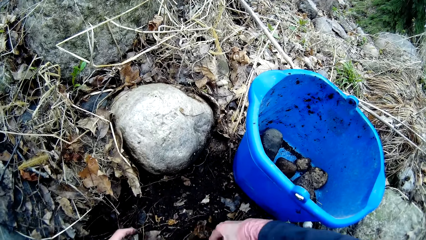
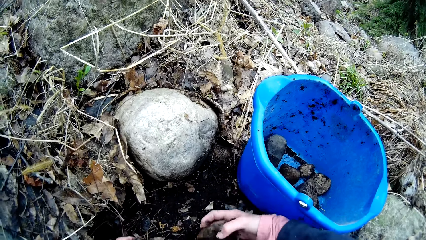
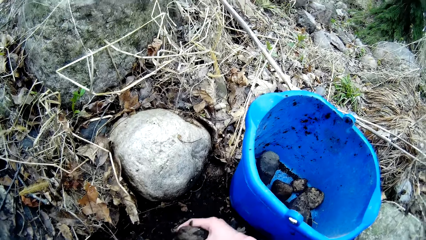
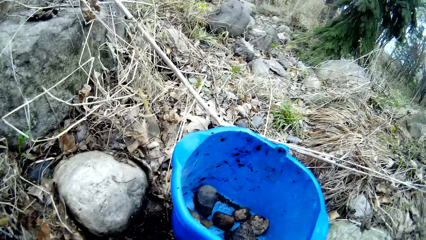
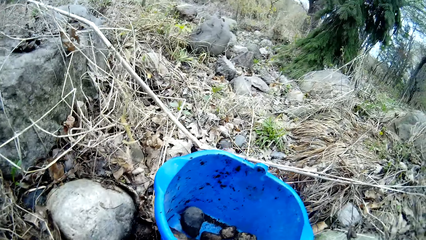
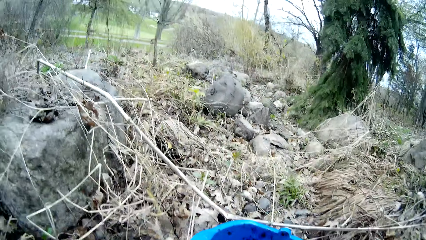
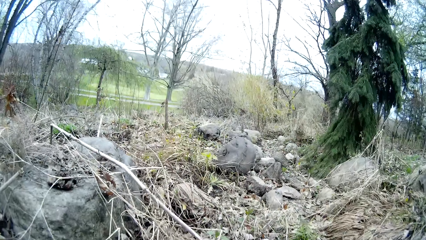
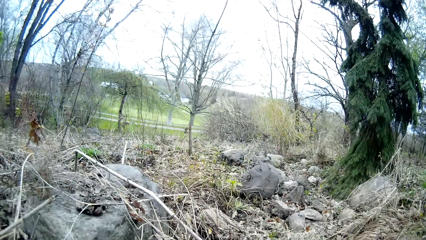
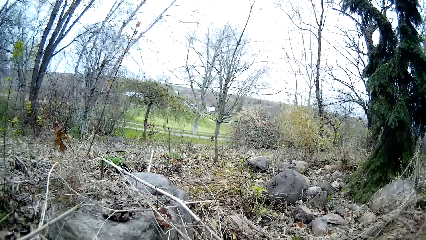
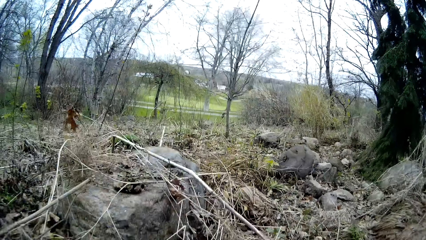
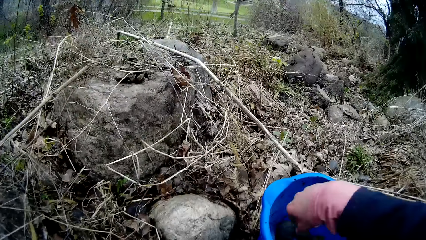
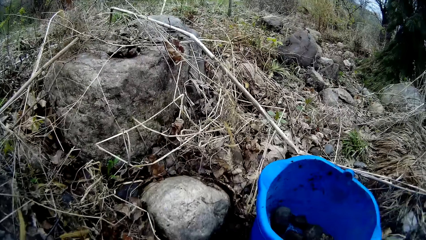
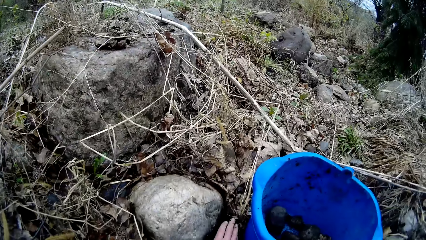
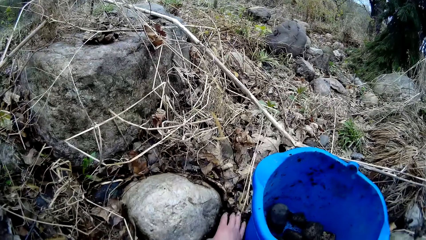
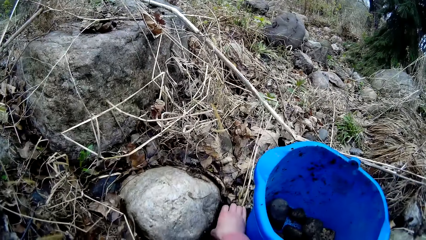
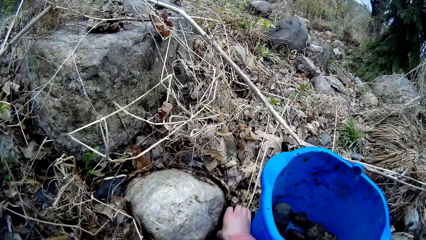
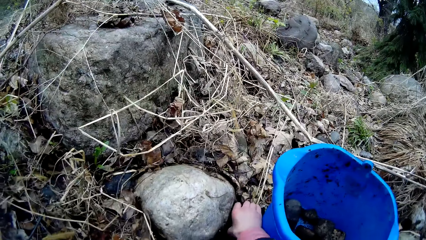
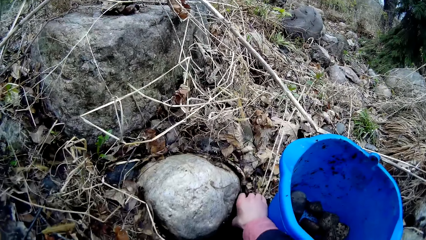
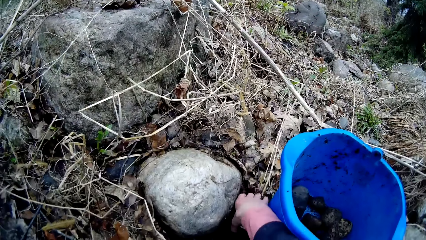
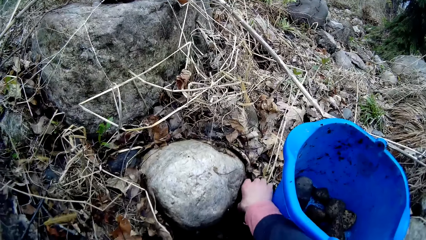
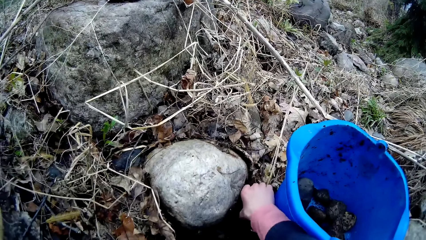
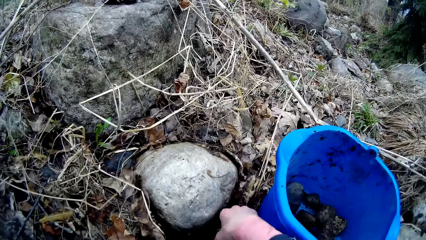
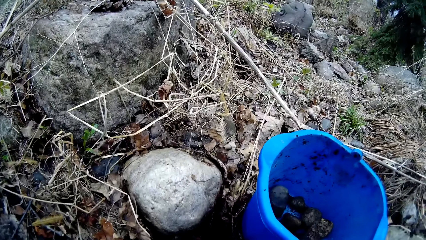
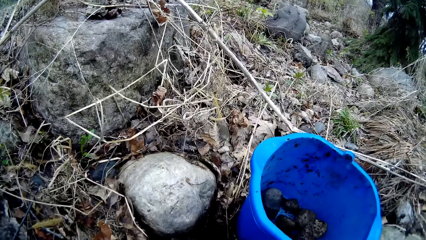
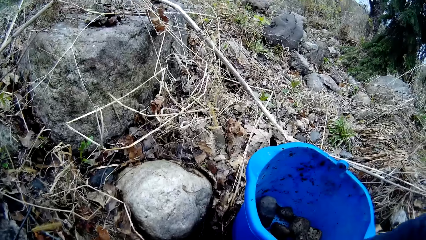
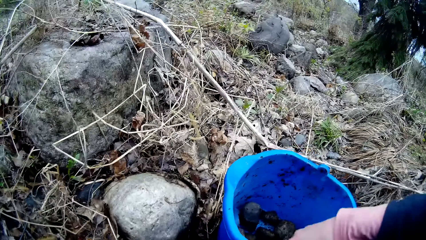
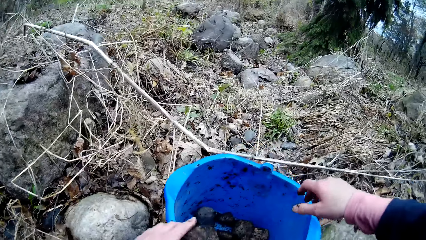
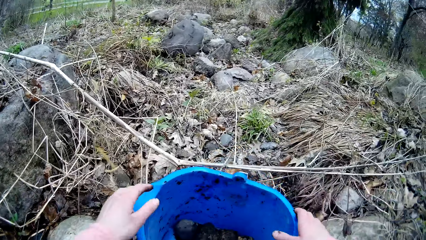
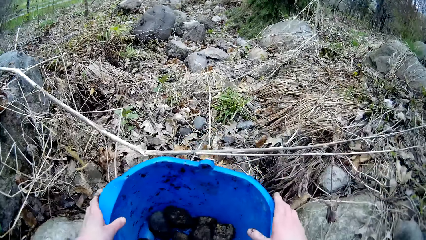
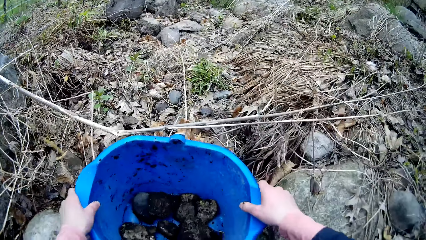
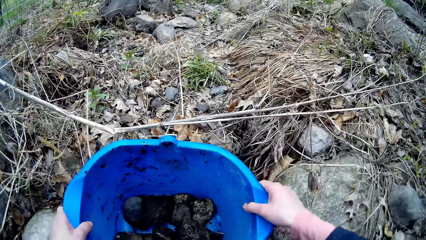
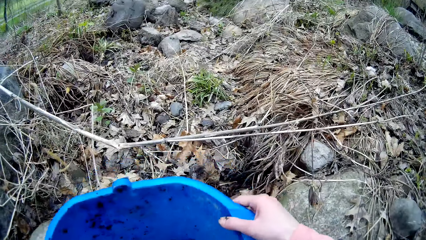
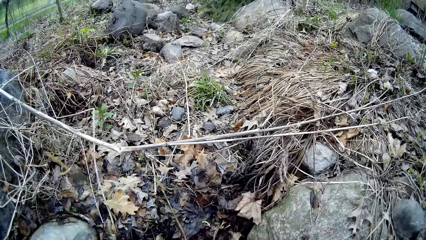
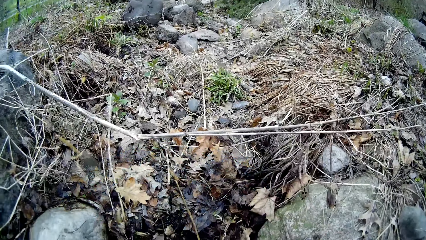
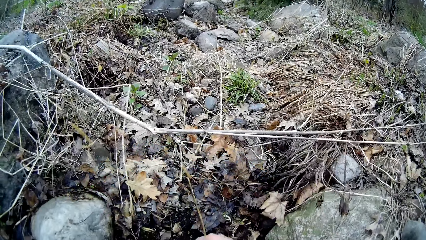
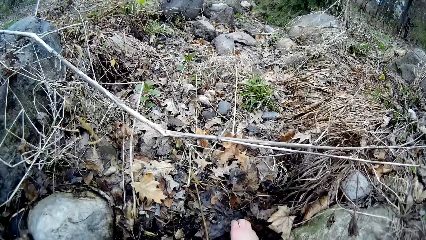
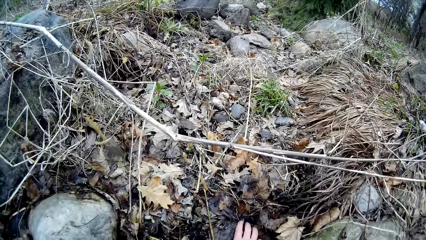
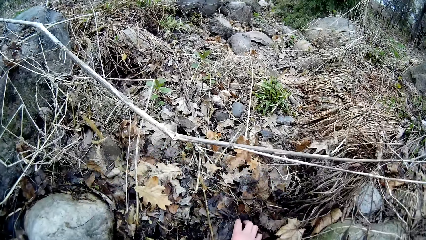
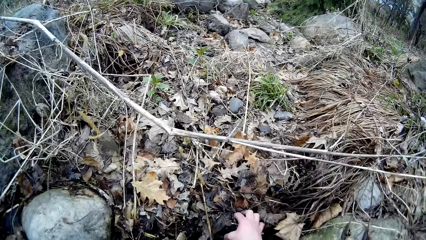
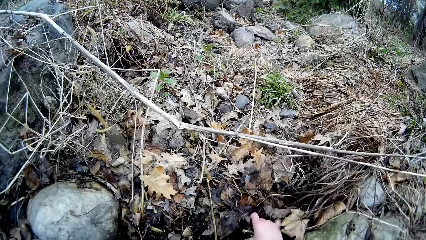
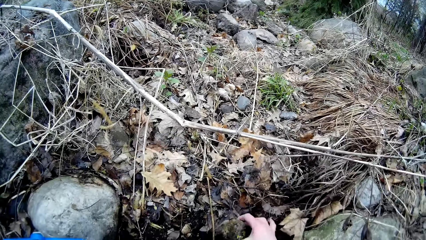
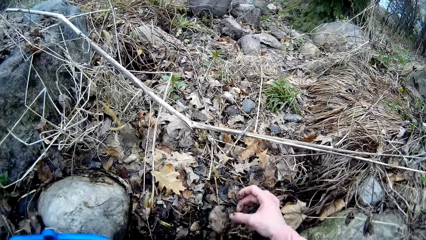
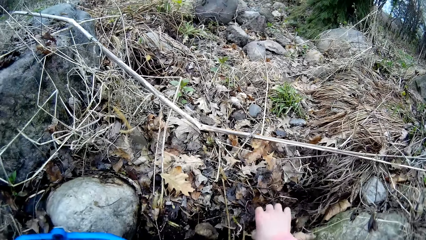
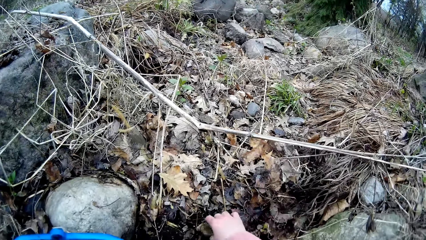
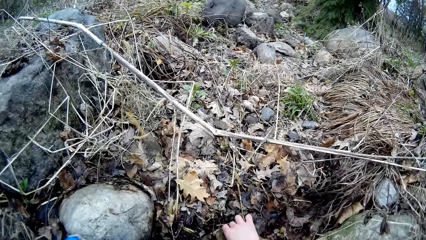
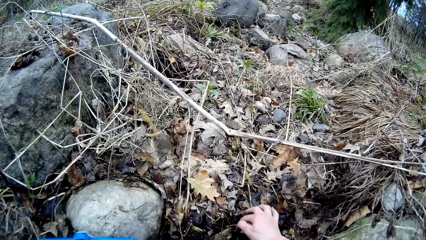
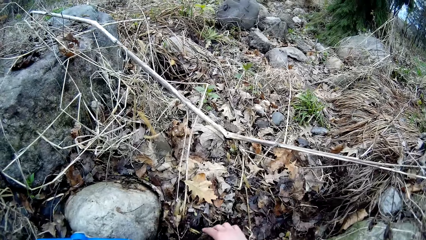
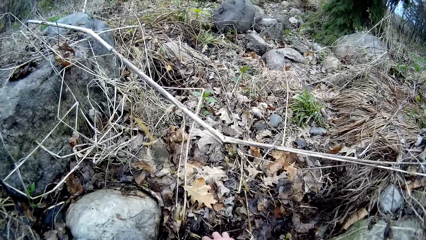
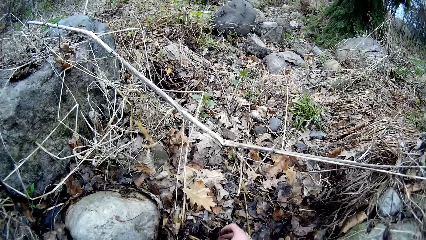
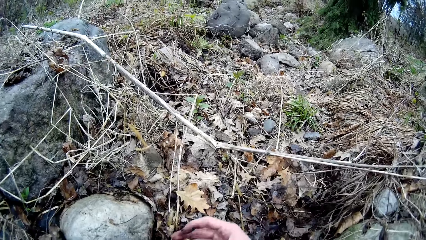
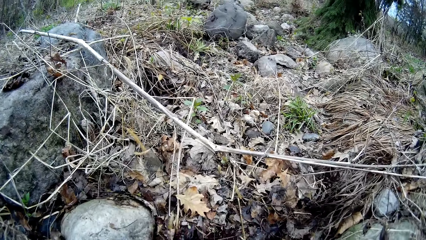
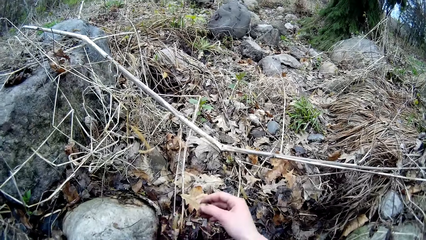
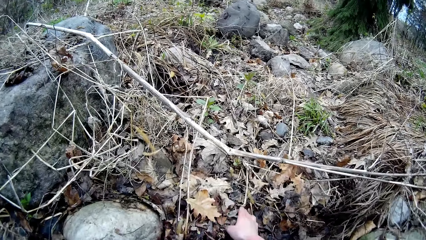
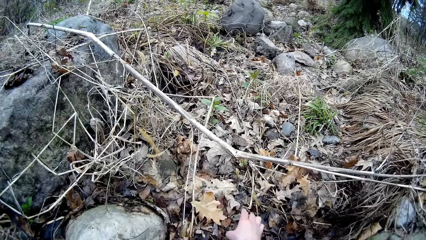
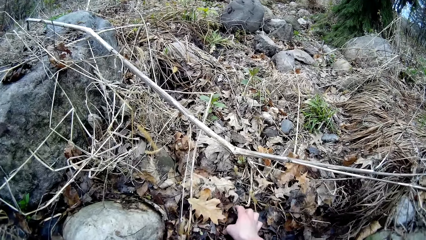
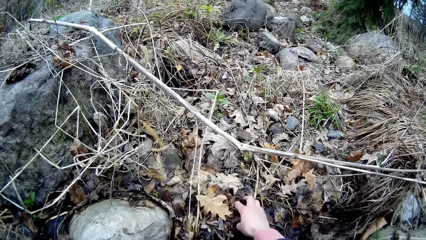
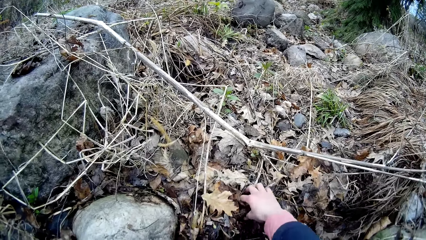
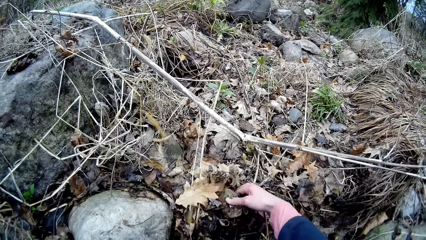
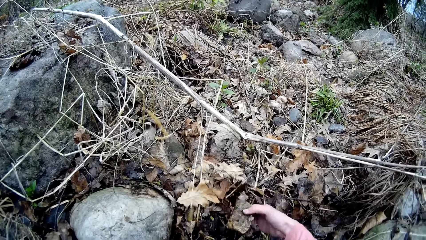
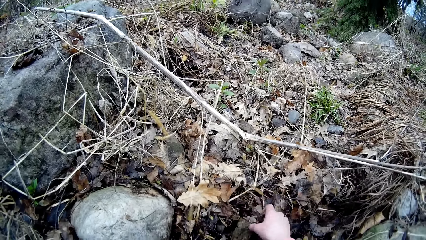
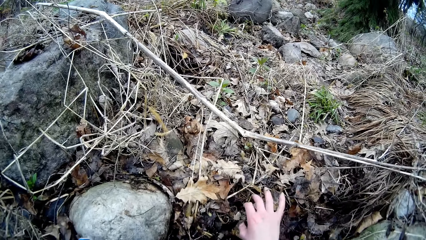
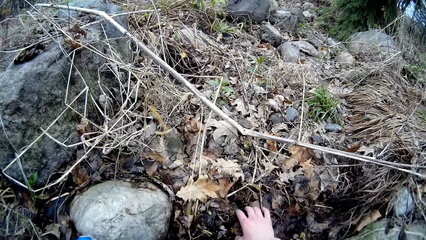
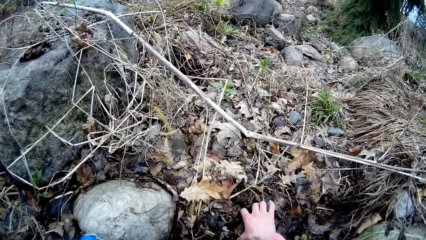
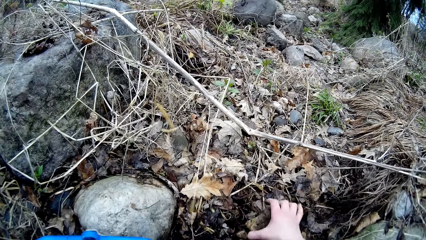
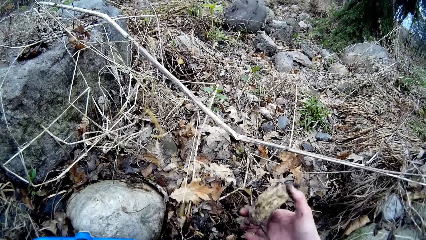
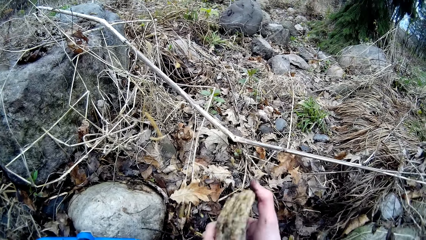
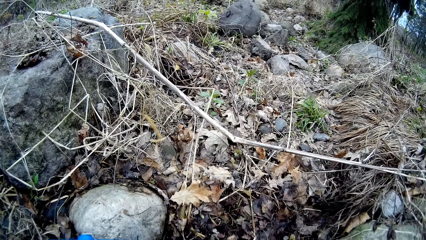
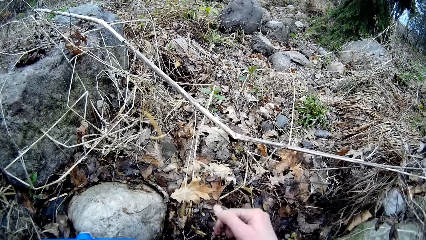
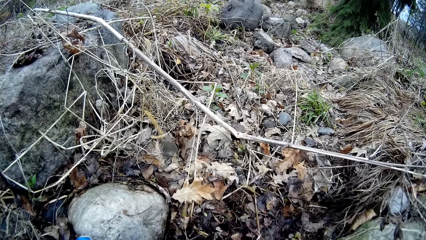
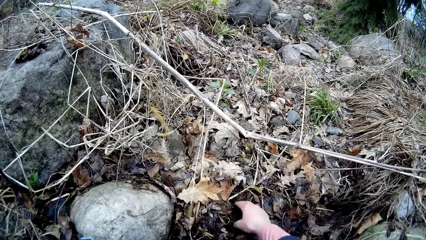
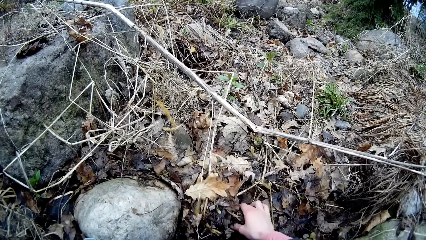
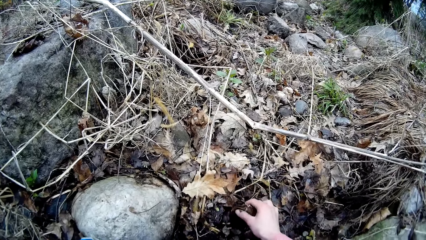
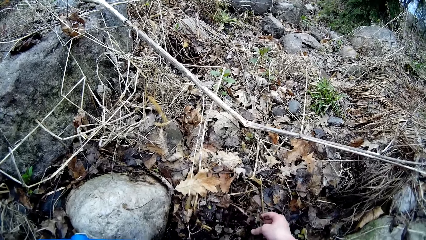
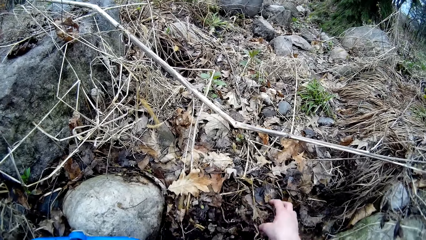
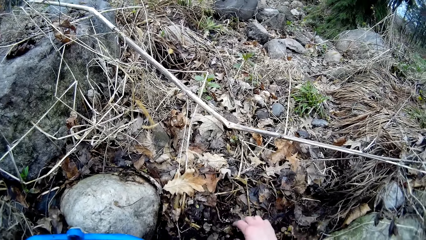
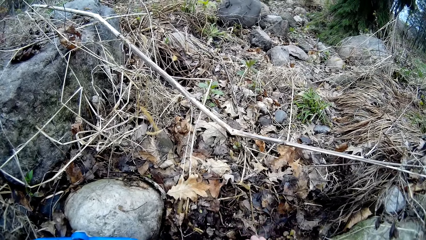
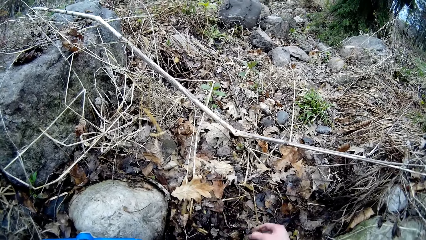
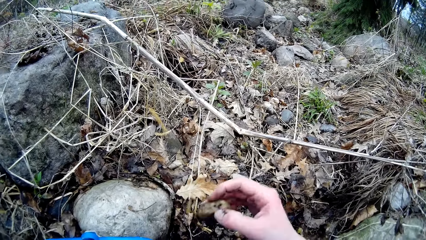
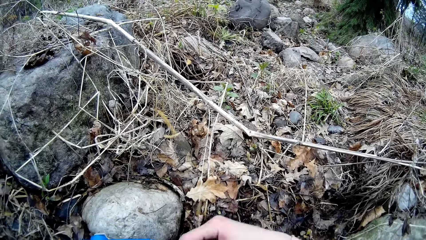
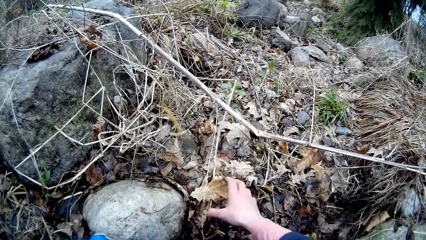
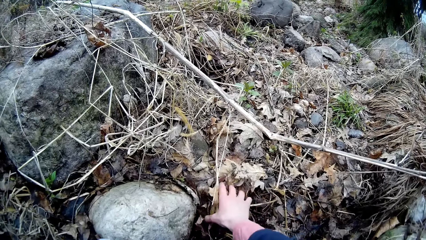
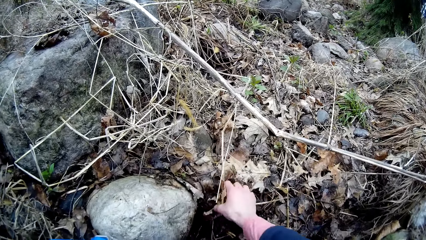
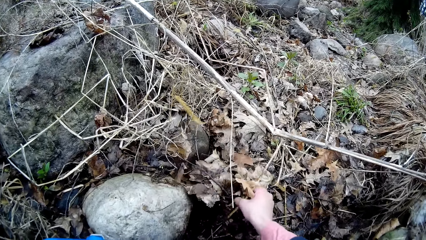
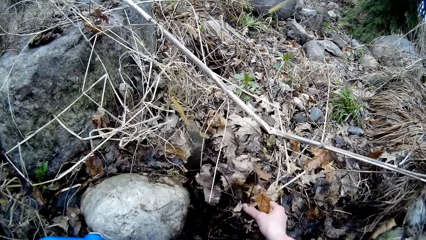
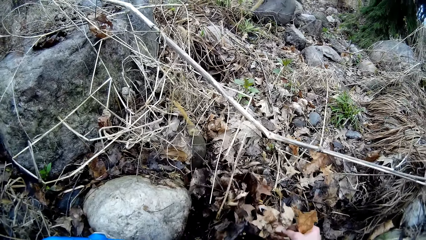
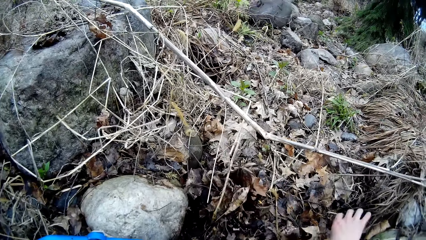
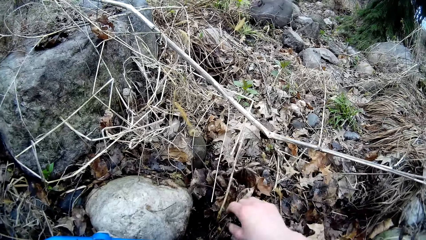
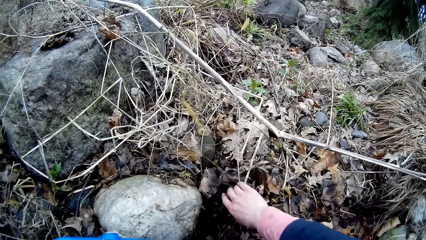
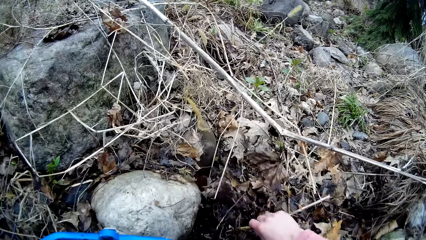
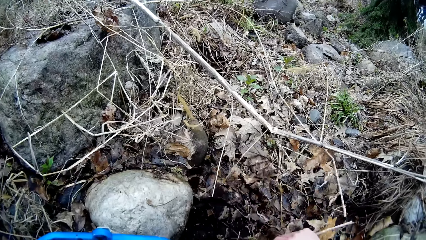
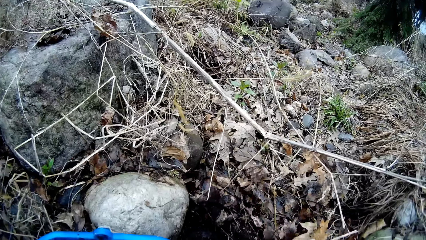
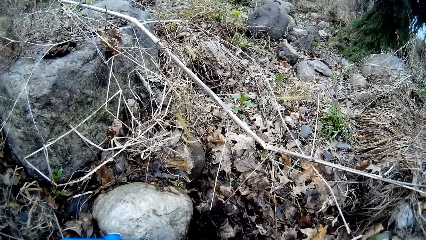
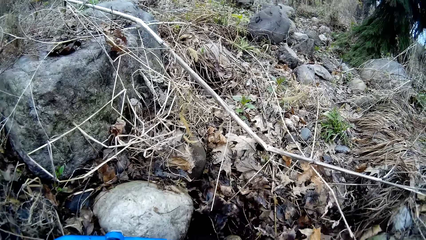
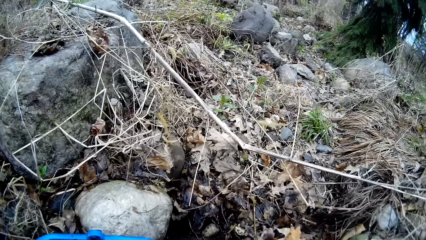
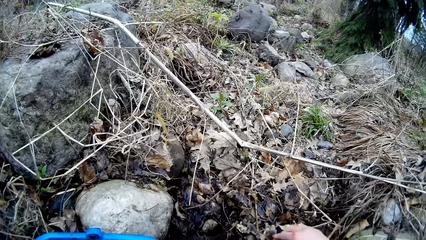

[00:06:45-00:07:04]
The camera wearer picks a rock from the ground. She transfers rocks from the ground into the bucket with both hands. She searches the ground for a rock with both hands. She rubs through the soil. She carries the bucket with stones in it with both hands. She picks a rock from the ground with her right hand. She transfers the rocks from the ground into the bucket with her right hand. She picks a rock from the ground. She drops the rock on the bucket. She picks a rock from the ground. She drops the rock on the bucket. She searches through the soil.
